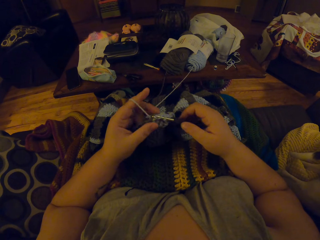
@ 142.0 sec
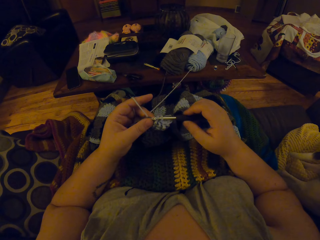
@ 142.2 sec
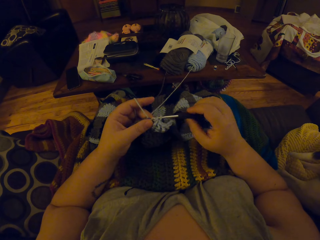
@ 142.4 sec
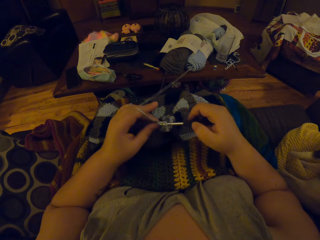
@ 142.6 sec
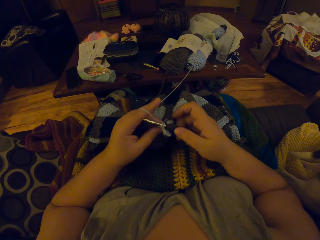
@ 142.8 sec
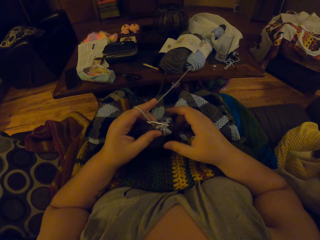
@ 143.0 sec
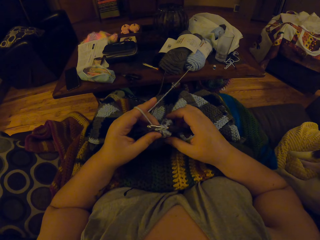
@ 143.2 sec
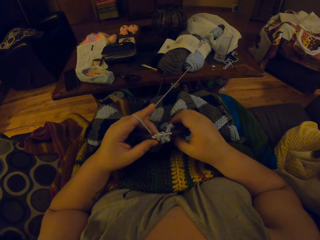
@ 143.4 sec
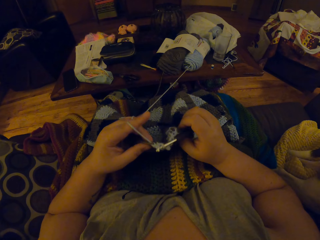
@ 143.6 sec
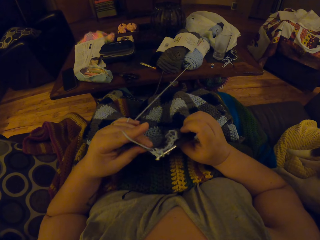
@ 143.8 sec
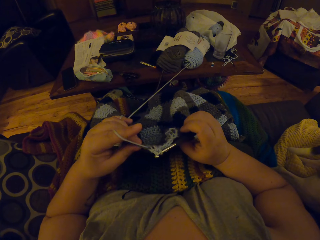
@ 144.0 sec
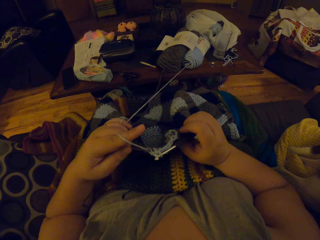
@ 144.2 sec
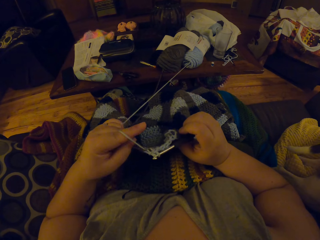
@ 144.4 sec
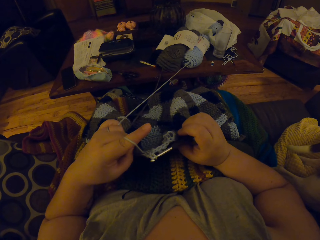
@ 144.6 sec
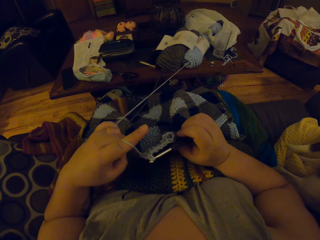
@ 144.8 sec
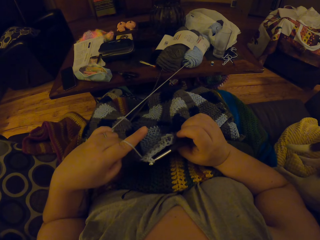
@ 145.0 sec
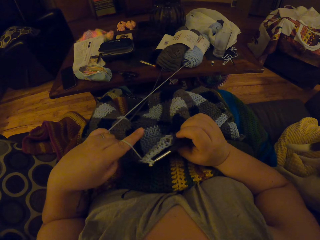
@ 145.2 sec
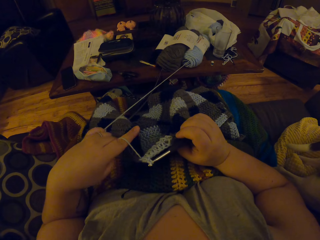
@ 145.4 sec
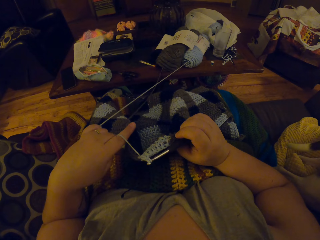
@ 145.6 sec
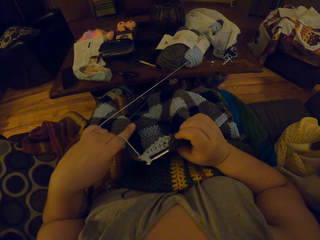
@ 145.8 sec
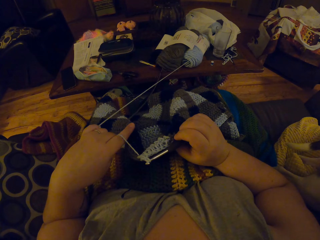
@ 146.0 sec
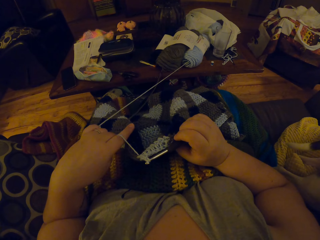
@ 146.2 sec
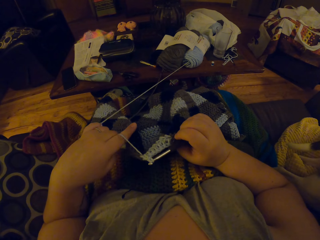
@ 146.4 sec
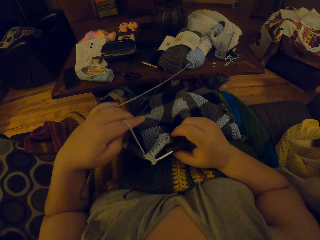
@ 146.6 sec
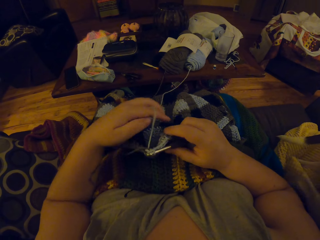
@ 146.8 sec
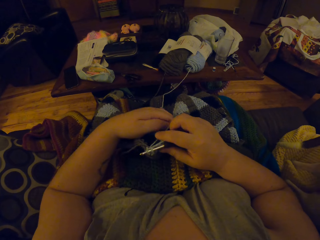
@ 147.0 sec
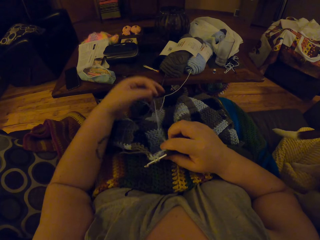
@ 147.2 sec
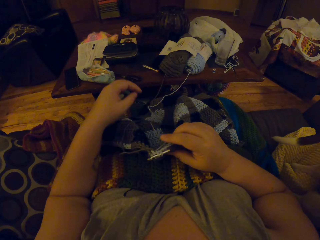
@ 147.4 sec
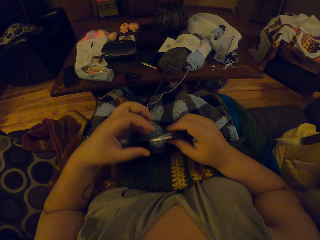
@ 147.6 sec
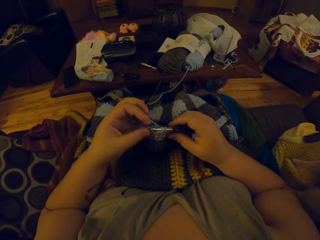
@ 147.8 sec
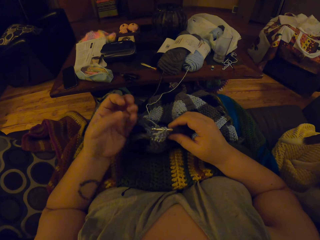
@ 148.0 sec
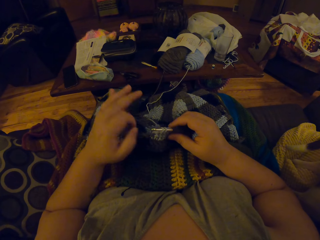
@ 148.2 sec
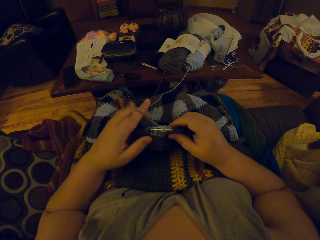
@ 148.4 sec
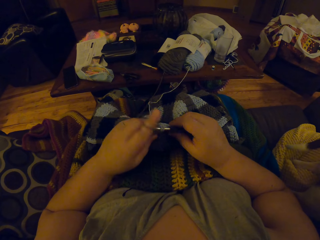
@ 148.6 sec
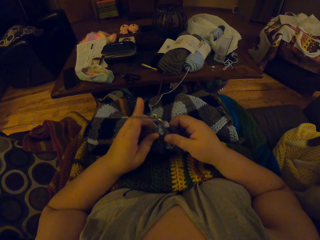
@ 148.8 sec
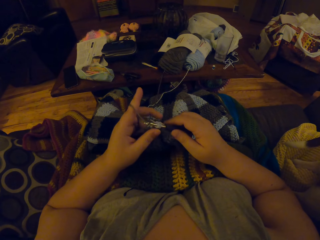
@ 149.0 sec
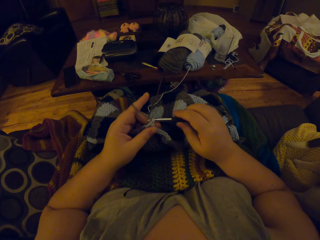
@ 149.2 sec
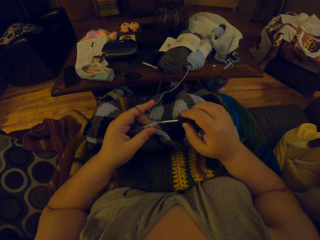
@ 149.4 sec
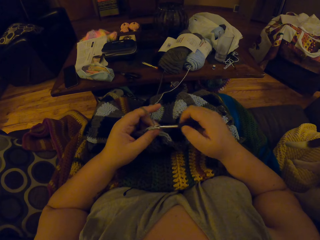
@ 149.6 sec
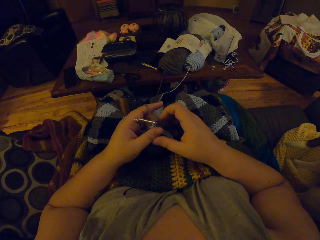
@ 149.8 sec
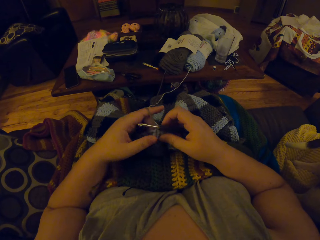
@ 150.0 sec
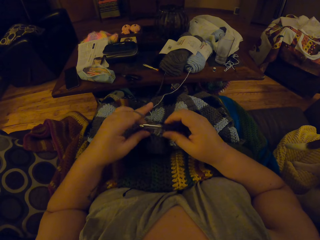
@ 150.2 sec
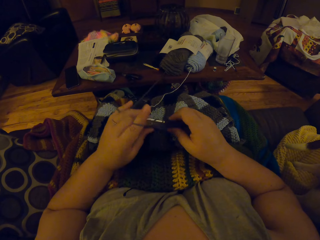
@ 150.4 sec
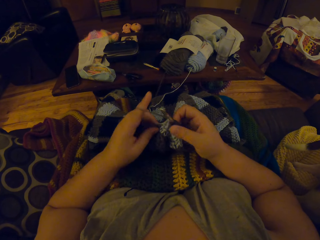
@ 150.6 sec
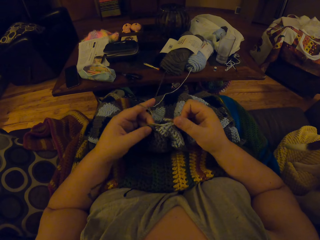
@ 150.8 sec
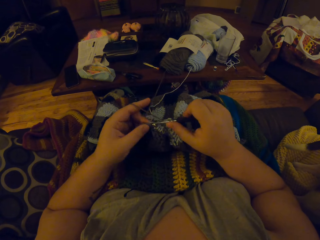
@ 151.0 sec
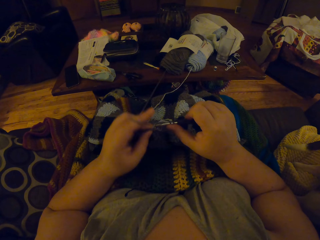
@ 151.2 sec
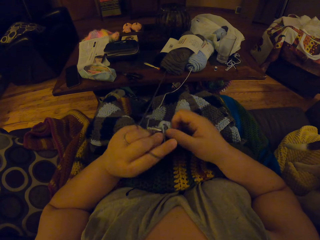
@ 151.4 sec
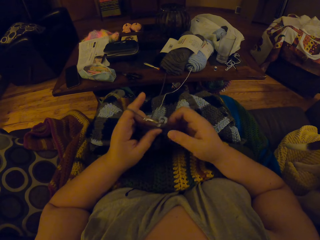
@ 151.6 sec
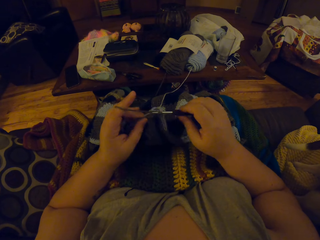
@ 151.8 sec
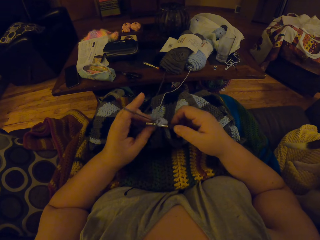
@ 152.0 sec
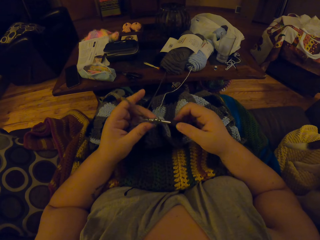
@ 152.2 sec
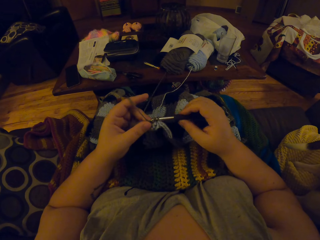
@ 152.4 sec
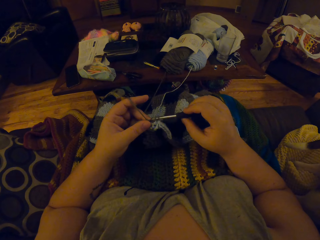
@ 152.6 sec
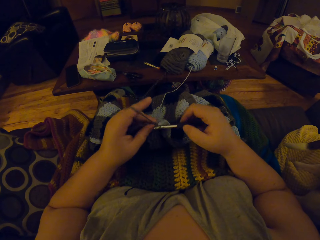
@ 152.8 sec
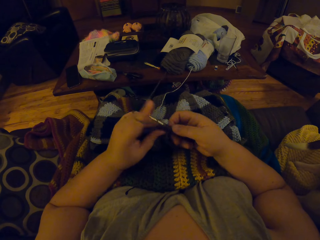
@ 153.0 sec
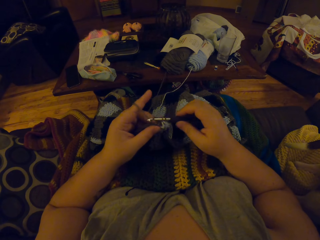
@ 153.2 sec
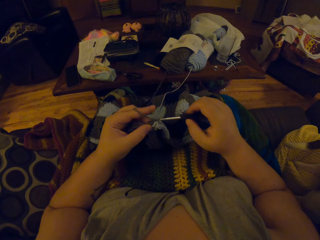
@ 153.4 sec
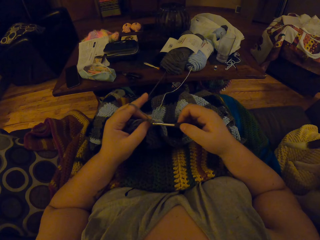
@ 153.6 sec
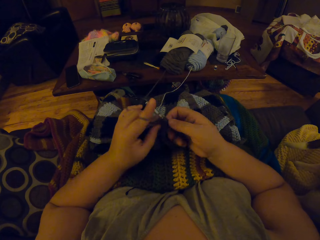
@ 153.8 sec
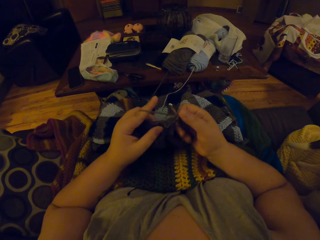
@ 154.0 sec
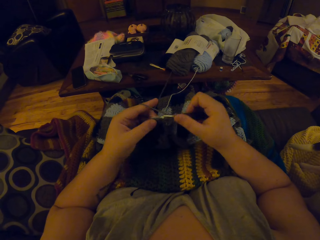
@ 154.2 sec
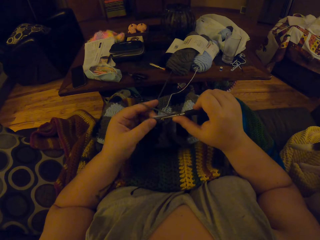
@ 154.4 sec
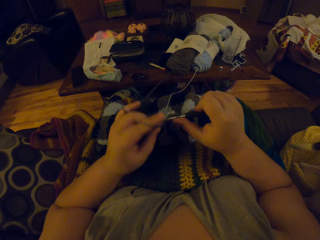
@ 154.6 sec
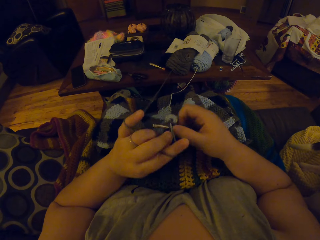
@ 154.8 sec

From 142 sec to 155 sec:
The camera wearer pulls the yarn strands on the crochet craft. She adjusts the yarn strands on her left hand. She continues to crochet the yarn. She rolls the yarn on her finger.

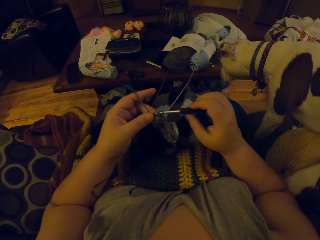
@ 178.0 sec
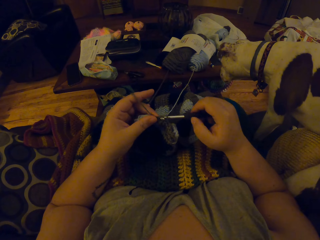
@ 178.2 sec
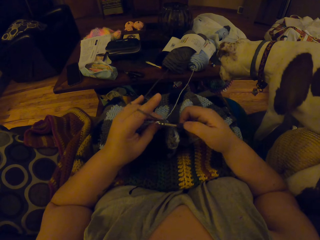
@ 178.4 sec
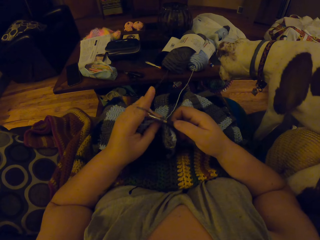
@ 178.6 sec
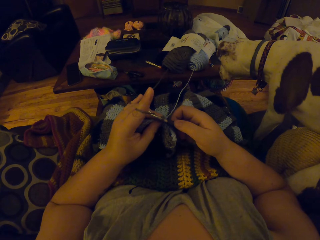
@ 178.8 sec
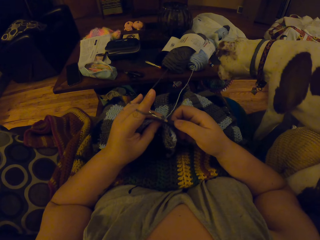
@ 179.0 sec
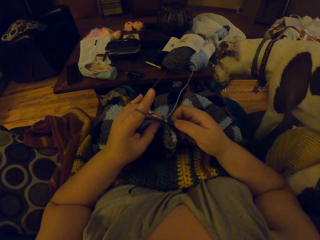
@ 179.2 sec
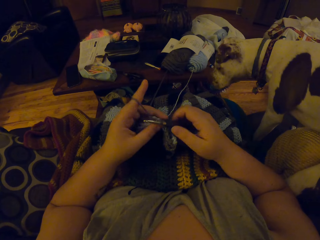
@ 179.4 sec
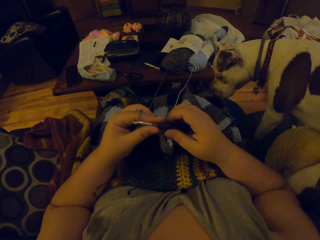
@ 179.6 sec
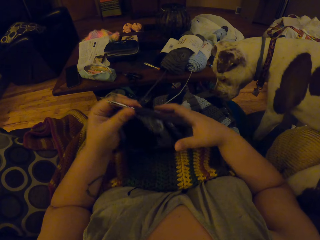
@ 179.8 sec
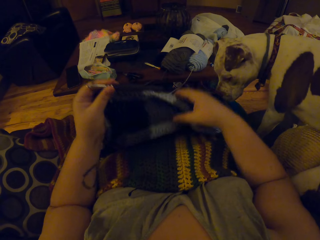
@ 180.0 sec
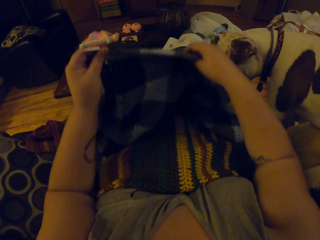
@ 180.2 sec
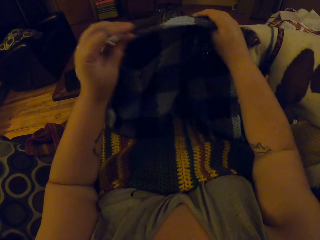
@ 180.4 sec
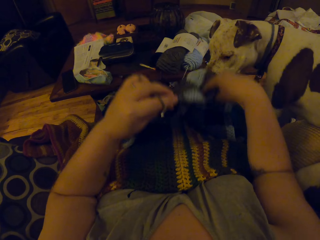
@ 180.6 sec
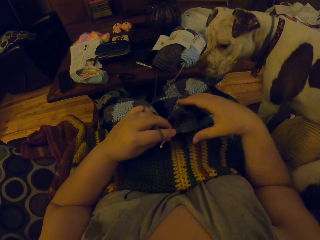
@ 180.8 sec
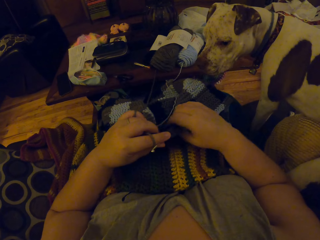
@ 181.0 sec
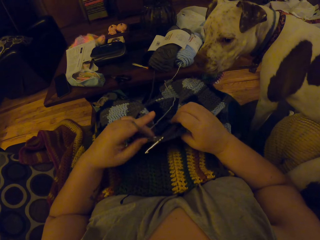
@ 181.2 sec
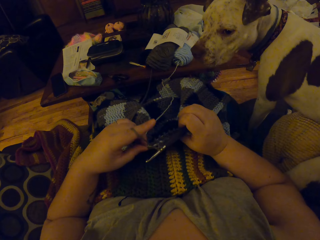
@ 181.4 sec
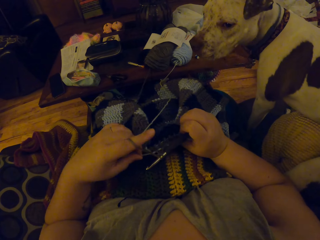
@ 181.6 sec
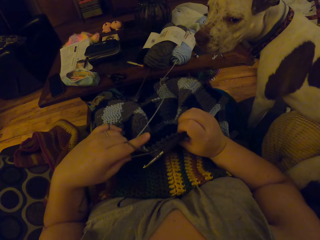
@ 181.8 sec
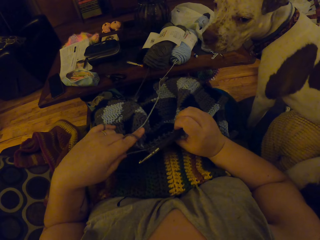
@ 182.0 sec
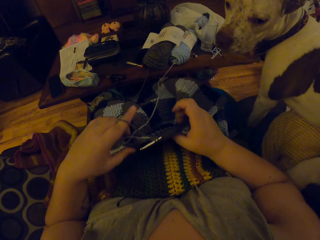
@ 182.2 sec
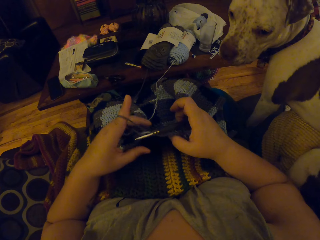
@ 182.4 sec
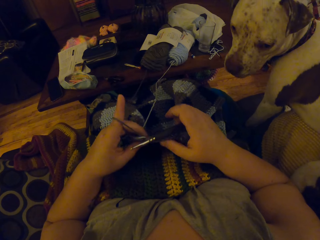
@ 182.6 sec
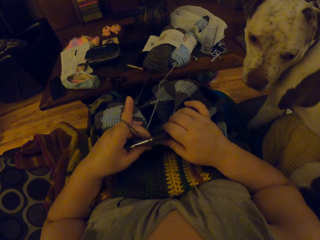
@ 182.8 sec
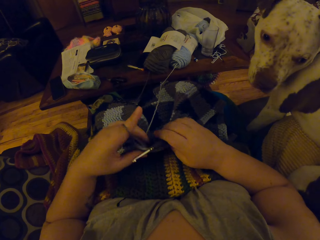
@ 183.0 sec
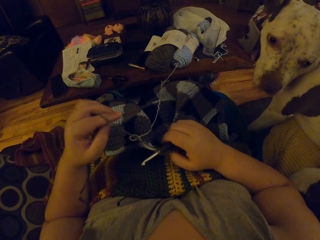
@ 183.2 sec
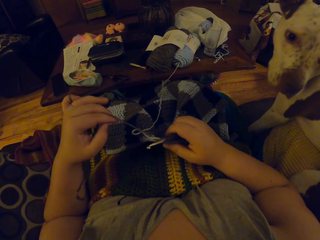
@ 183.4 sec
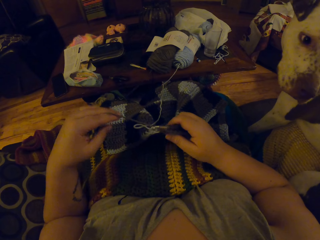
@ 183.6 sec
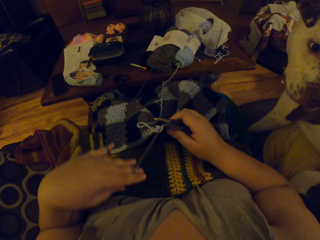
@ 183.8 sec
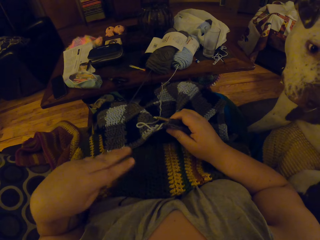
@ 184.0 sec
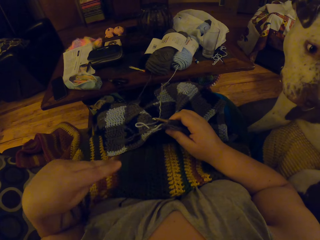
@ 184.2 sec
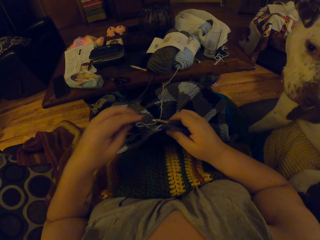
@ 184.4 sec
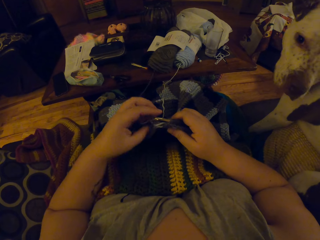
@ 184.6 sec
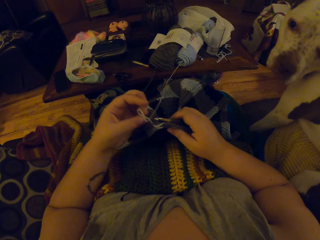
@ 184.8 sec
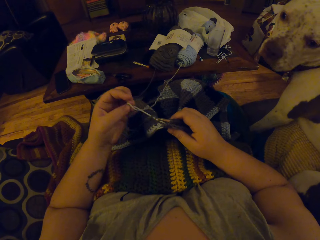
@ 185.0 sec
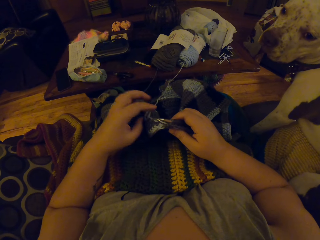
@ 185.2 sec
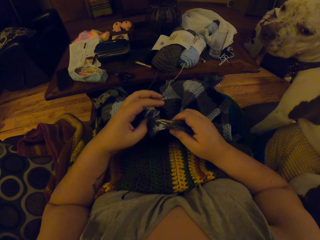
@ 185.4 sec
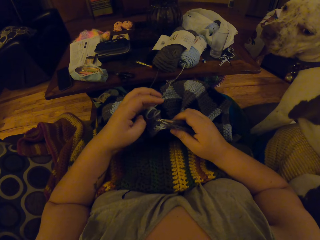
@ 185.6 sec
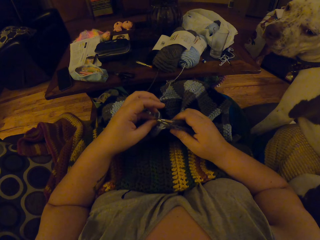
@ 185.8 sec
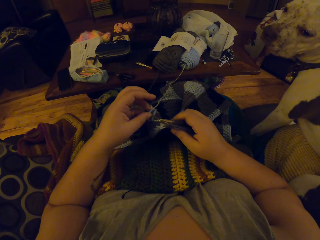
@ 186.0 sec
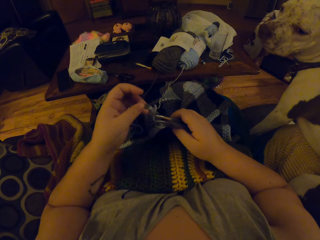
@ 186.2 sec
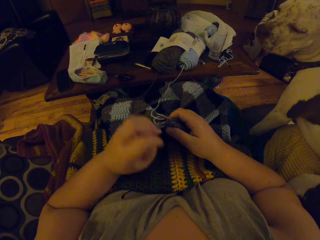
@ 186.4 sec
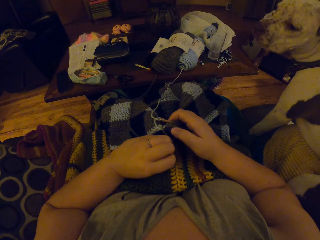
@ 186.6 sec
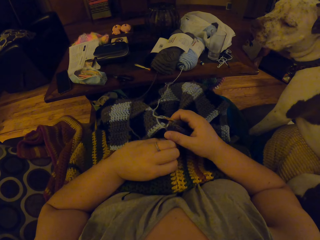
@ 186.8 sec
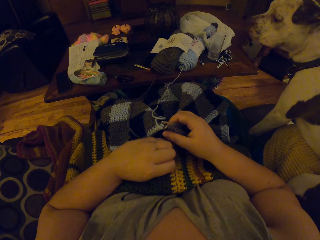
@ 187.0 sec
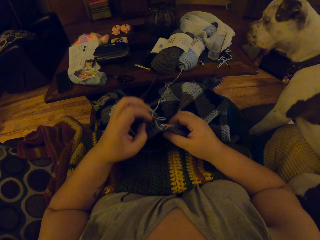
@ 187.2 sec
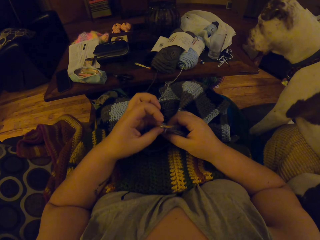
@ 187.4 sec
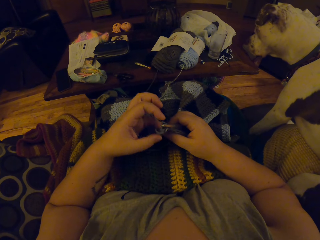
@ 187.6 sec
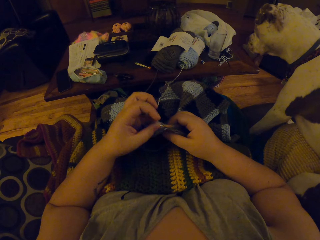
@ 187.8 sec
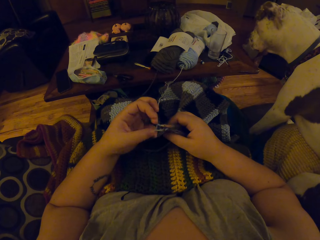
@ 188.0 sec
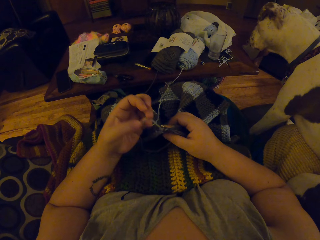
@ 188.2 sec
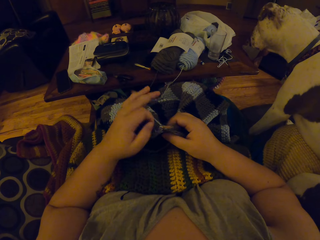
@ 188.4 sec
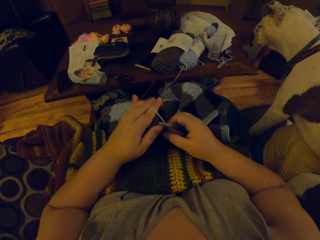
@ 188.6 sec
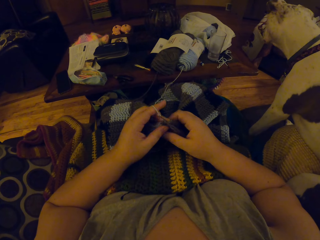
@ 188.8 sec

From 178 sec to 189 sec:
The camera wearer adjusts the crochet craft on her lap. She stretches the fabric. She pulls the yarn strands on the crochet craft. She adjusts the yarn strands on her left hand. She continues to crochet the yarn.
